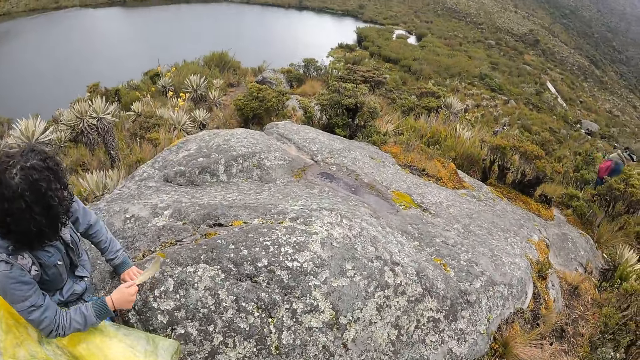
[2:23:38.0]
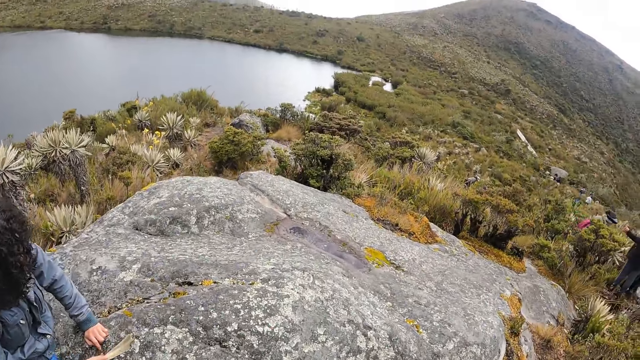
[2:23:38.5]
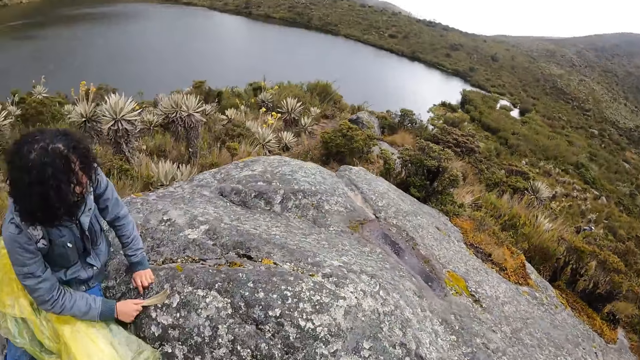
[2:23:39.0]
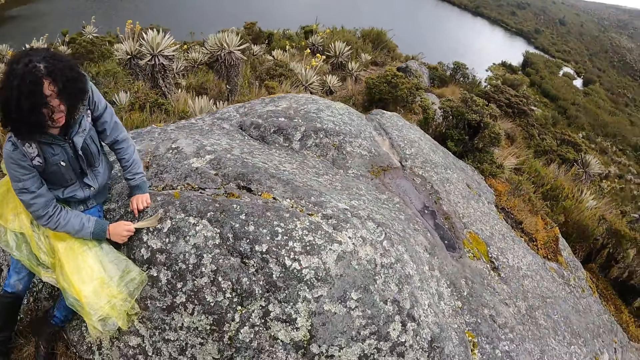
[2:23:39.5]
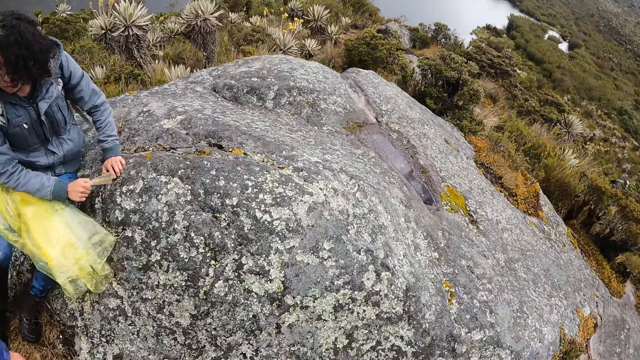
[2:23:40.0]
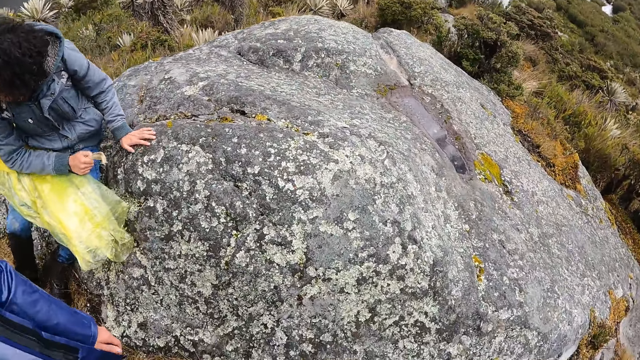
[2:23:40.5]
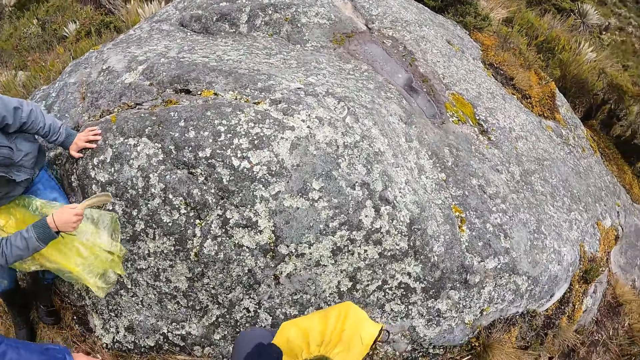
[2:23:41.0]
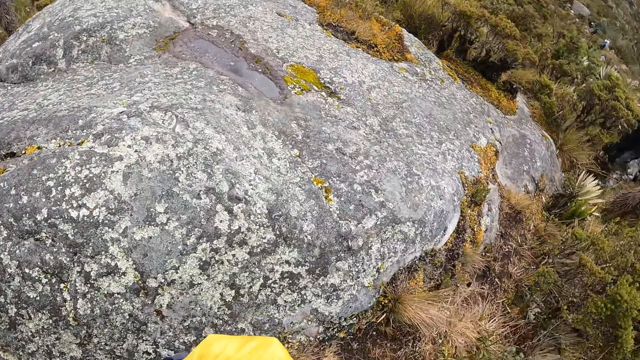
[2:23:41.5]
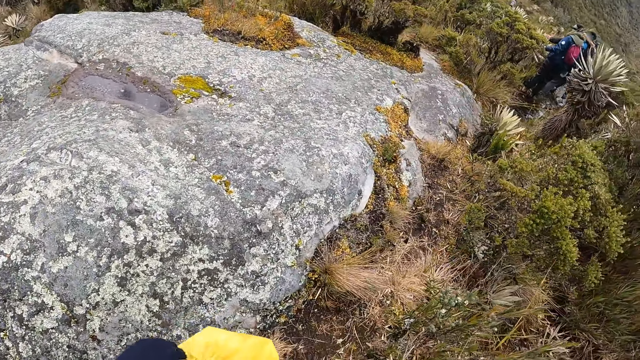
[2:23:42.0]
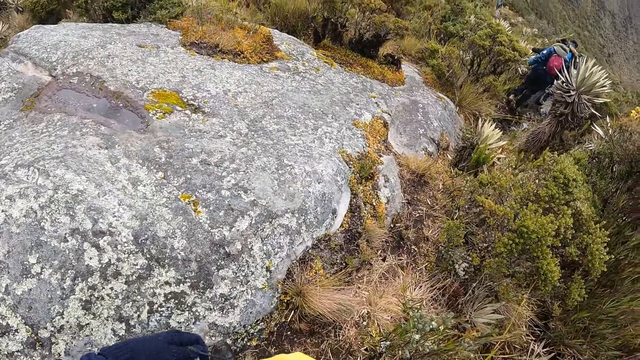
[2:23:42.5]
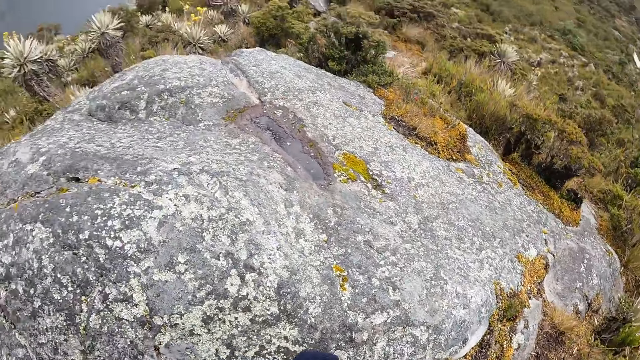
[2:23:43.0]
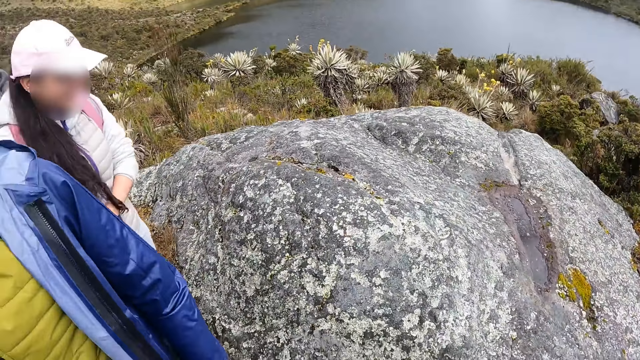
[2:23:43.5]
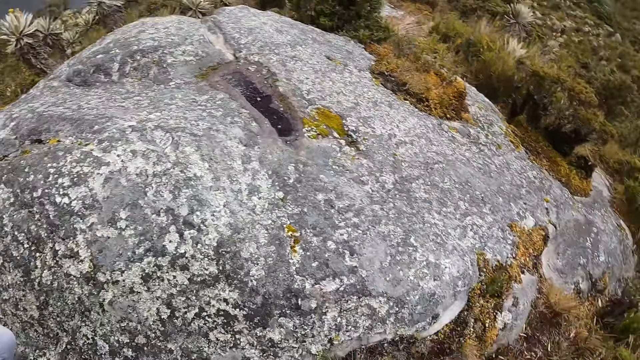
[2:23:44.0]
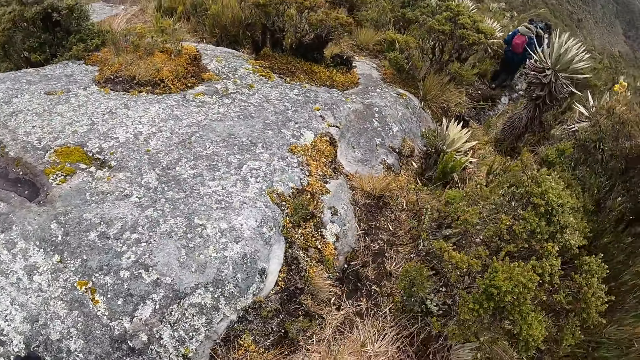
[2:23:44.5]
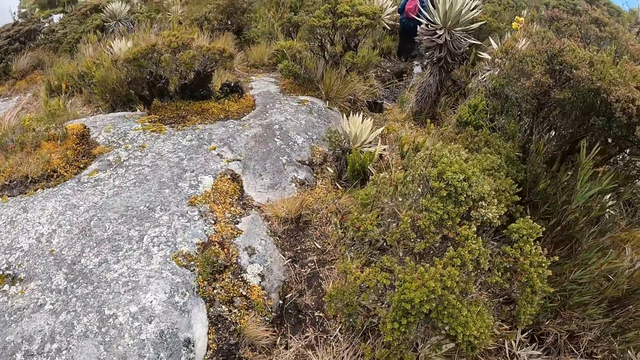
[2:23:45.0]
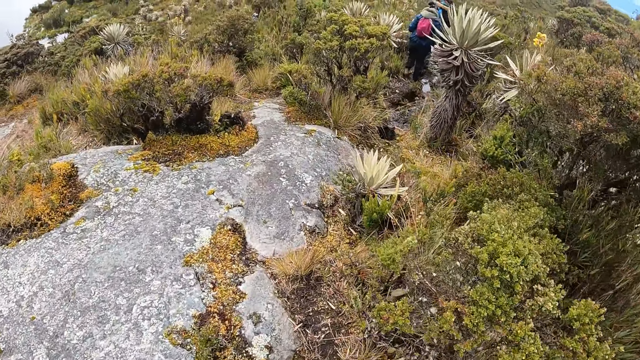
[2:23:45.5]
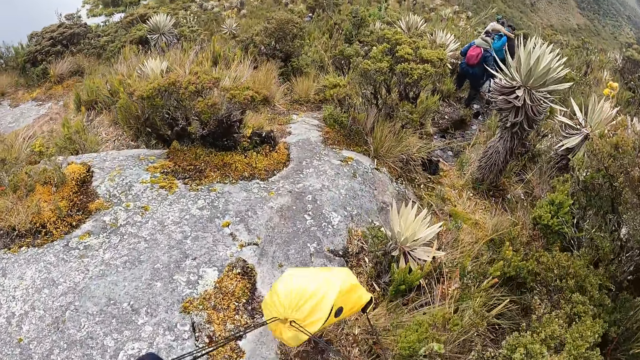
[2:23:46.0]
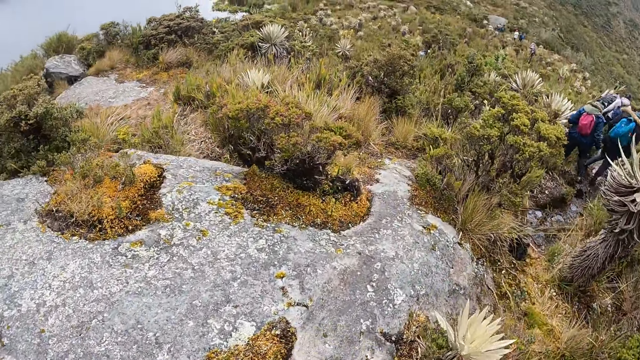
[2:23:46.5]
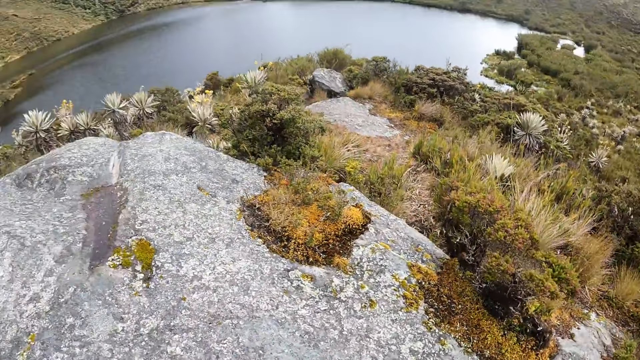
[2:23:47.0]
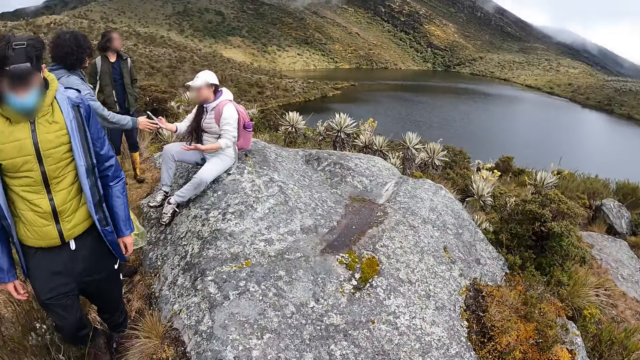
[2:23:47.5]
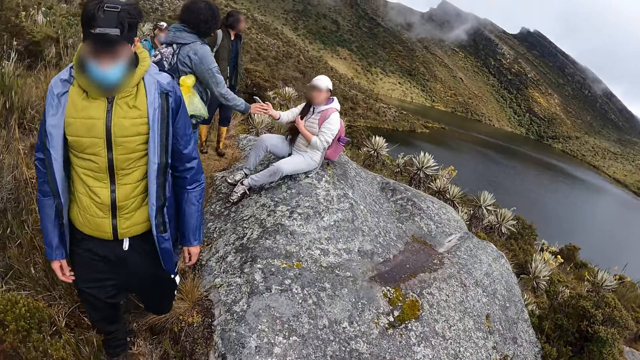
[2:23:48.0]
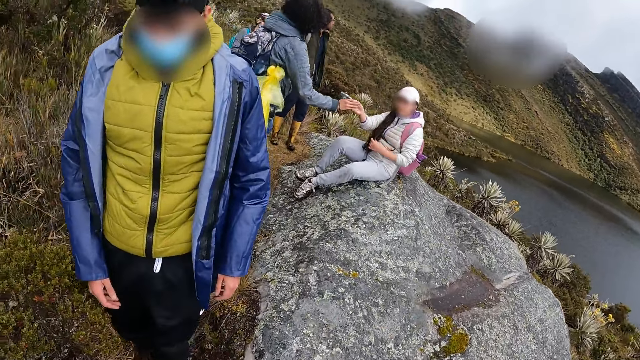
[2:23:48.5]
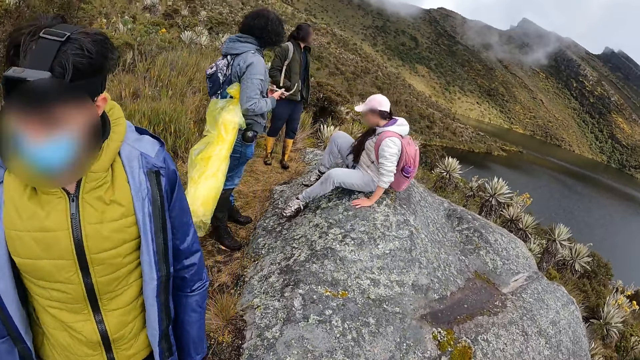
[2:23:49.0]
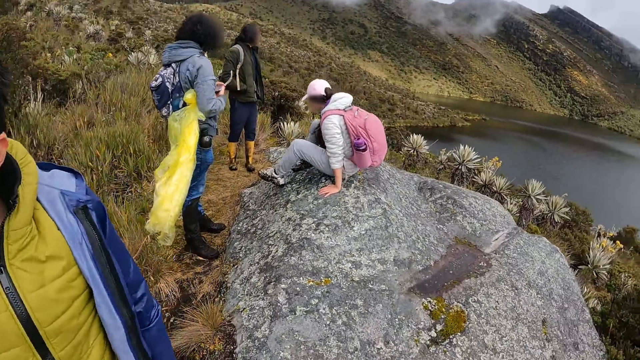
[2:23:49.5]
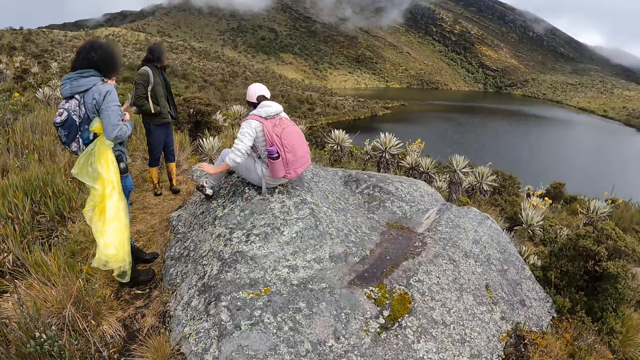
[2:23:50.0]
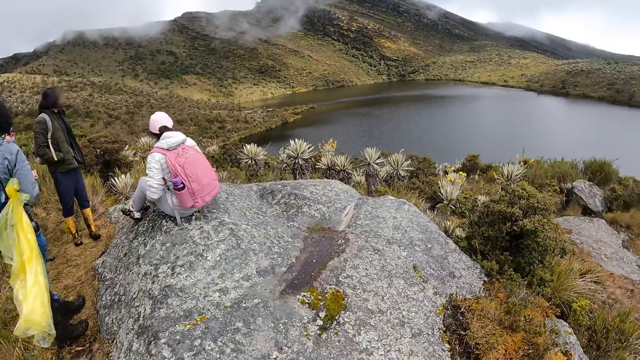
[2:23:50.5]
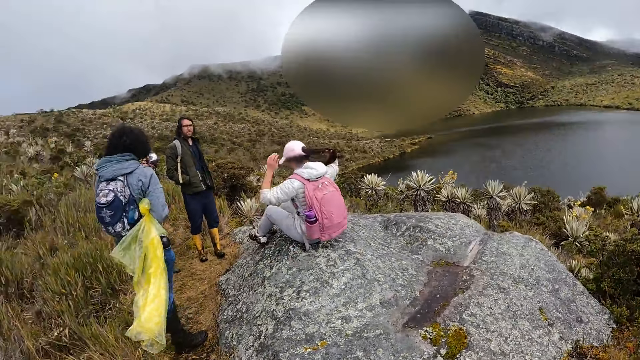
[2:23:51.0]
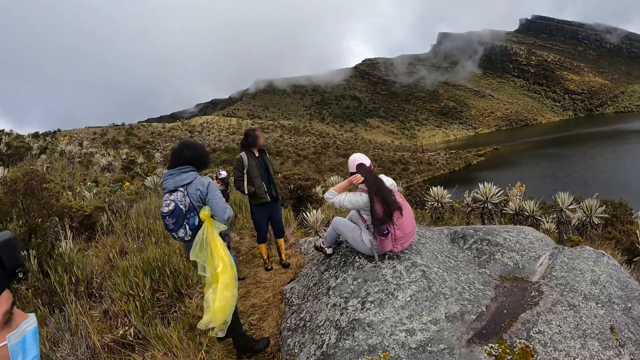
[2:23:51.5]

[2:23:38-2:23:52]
The camera wearer walks on a mountain. They carry the bag, turn around, and look around. They talk to a person. They look around.

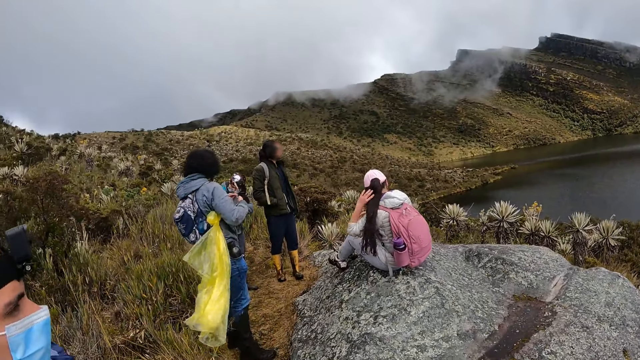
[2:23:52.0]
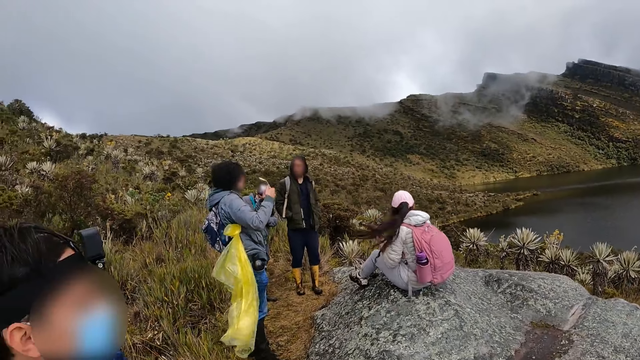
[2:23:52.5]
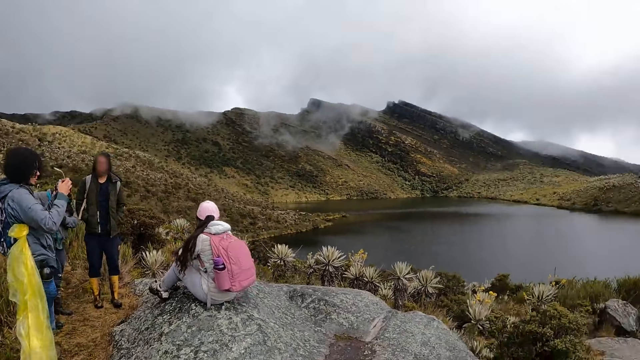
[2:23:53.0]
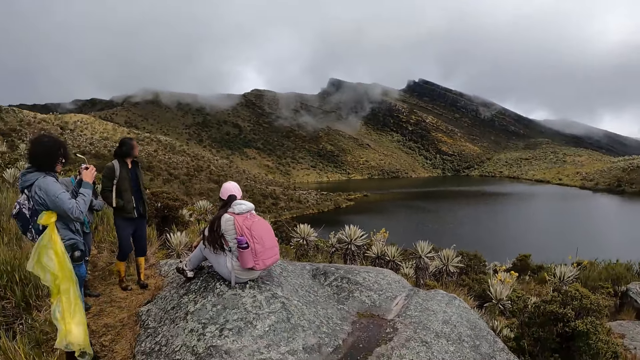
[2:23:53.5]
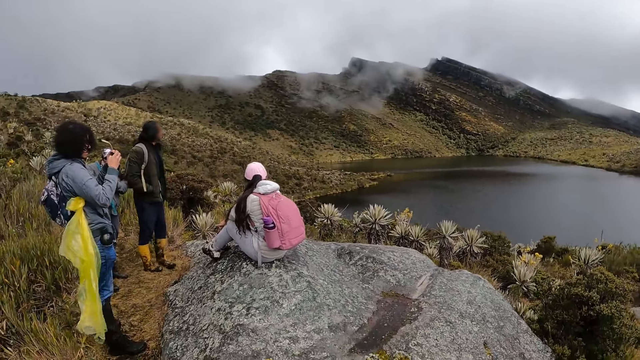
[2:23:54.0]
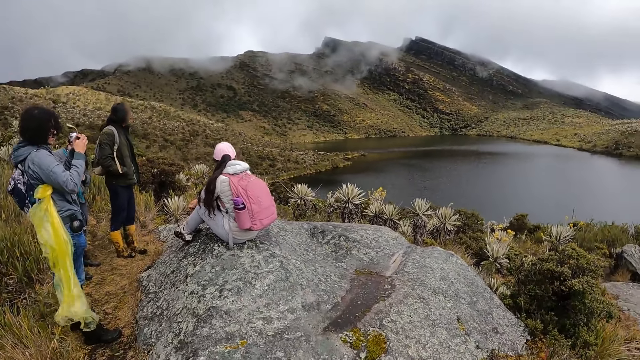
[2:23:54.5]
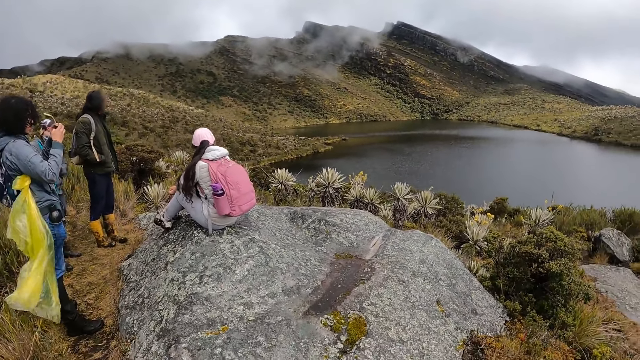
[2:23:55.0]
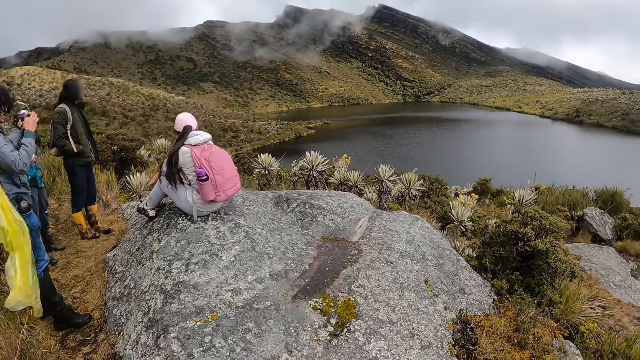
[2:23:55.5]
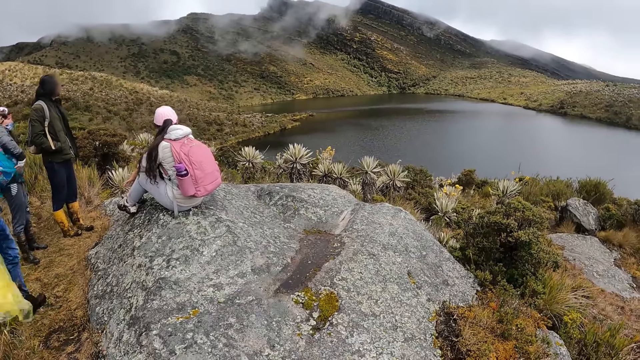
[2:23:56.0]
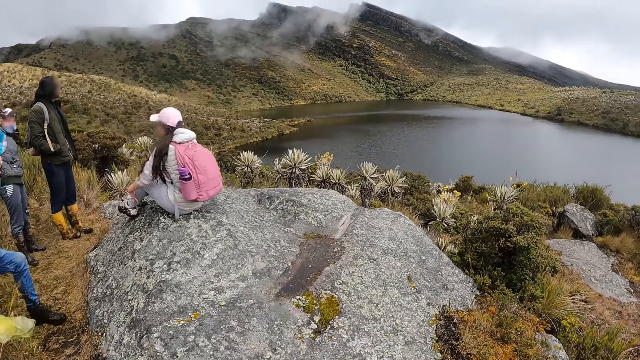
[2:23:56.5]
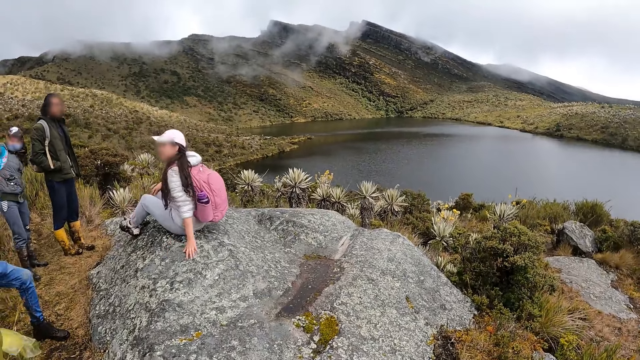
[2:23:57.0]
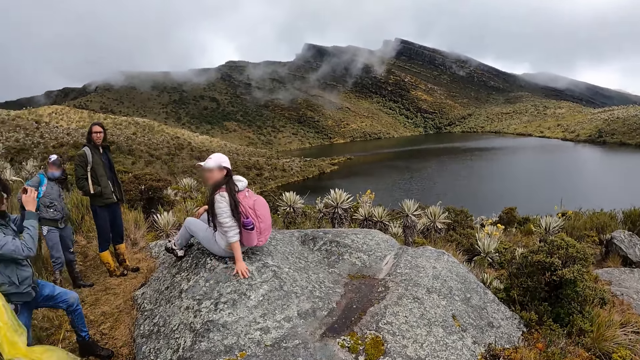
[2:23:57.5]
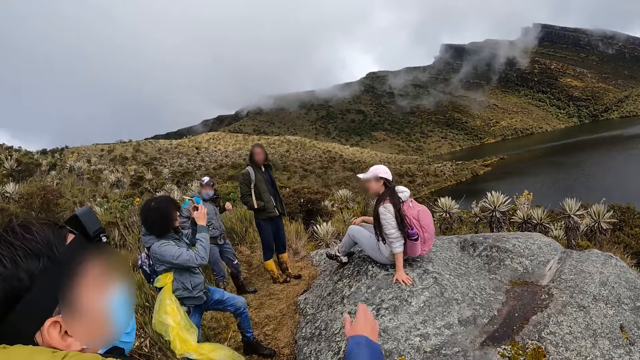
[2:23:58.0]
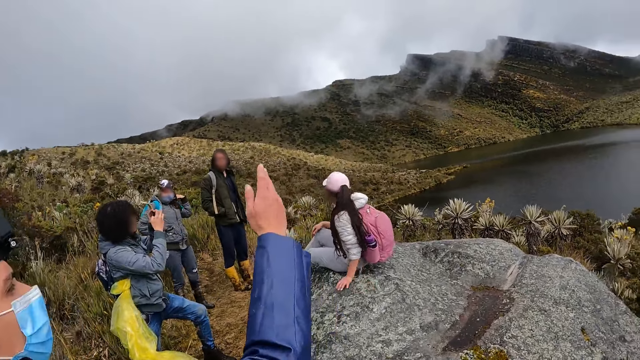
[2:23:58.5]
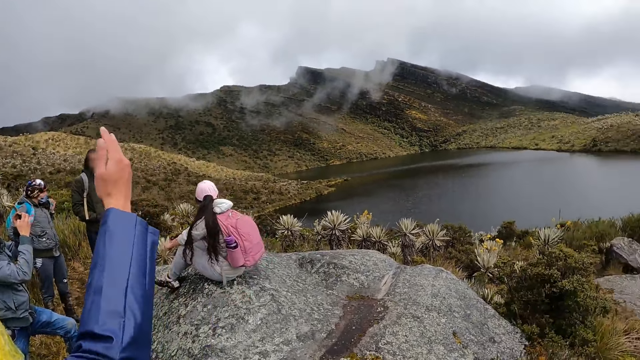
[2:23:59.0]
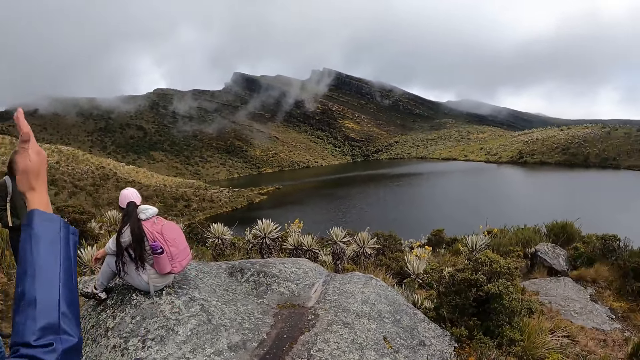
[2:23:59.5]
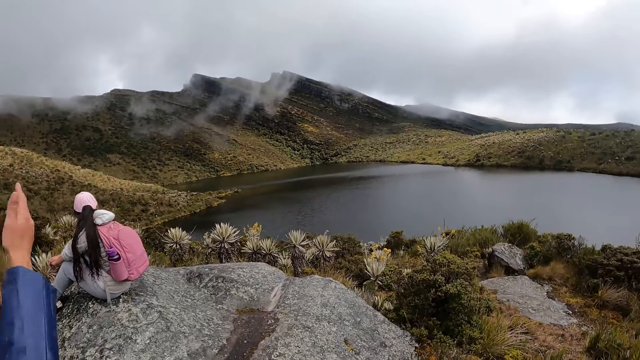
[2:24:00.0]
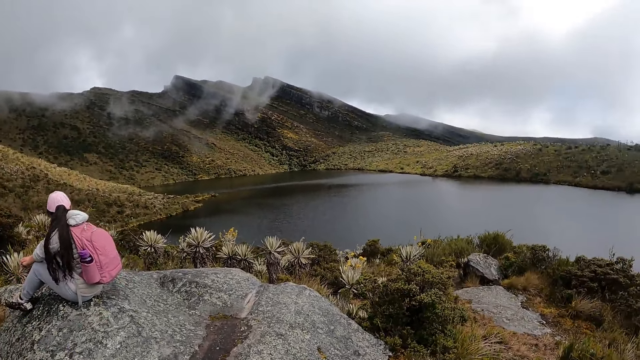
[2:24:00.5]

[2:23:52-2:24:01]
The camera wearer talks to the person. They look around. The person moves the hand and interacts with the camera wearer.
